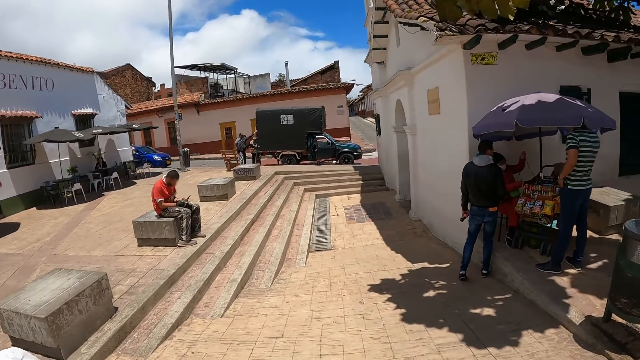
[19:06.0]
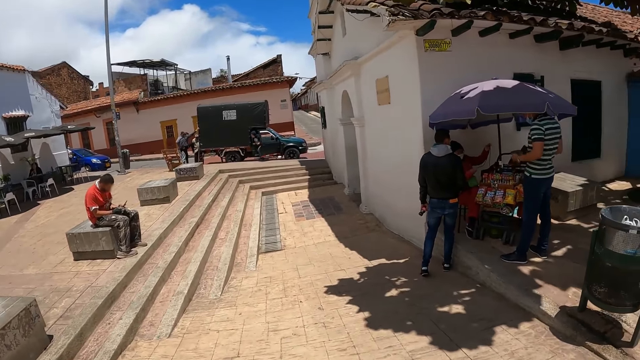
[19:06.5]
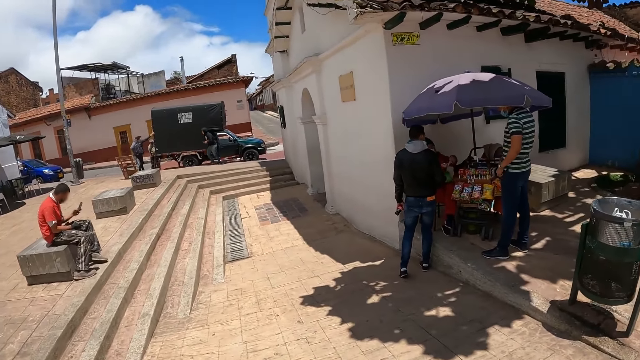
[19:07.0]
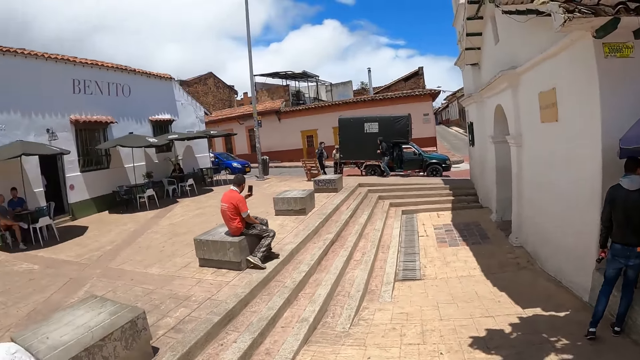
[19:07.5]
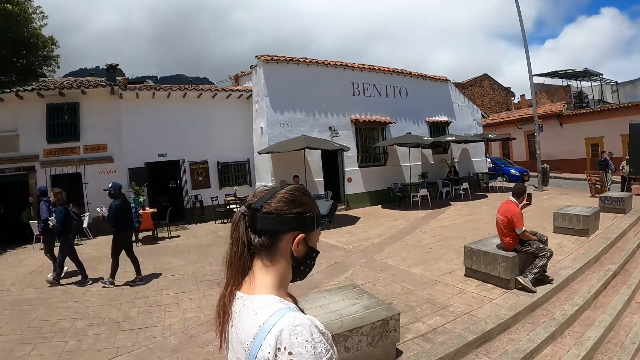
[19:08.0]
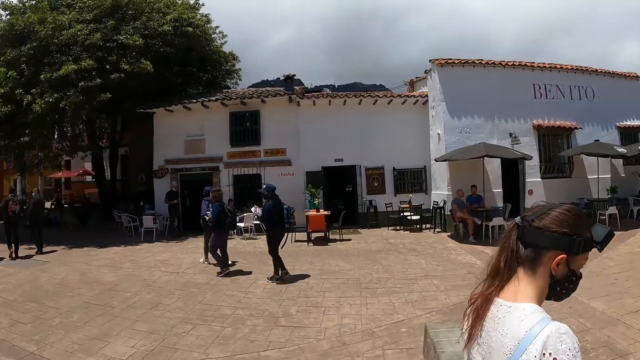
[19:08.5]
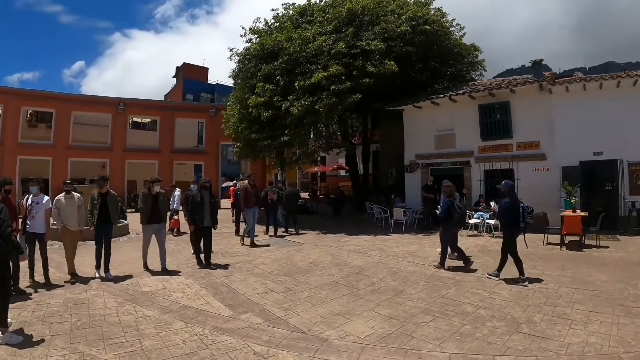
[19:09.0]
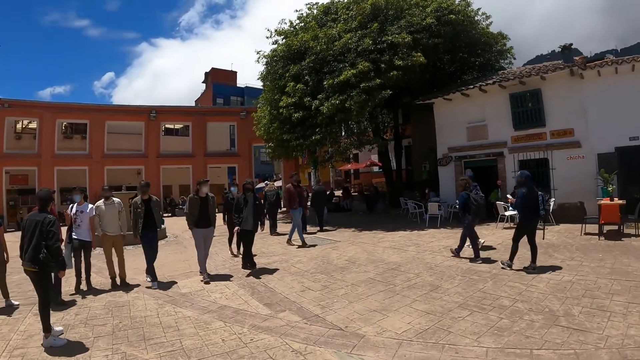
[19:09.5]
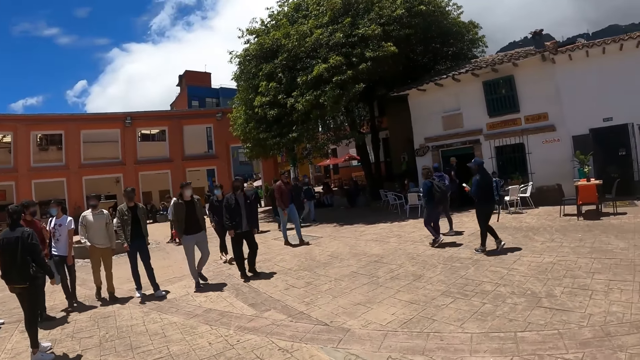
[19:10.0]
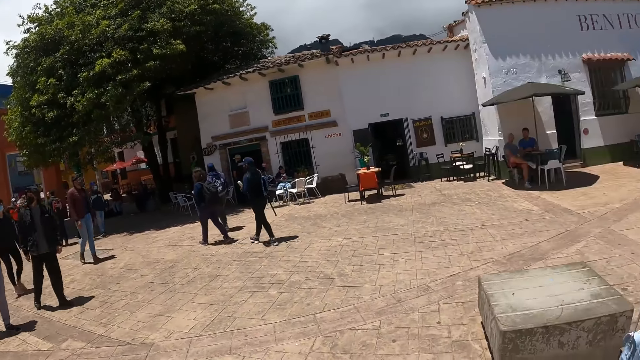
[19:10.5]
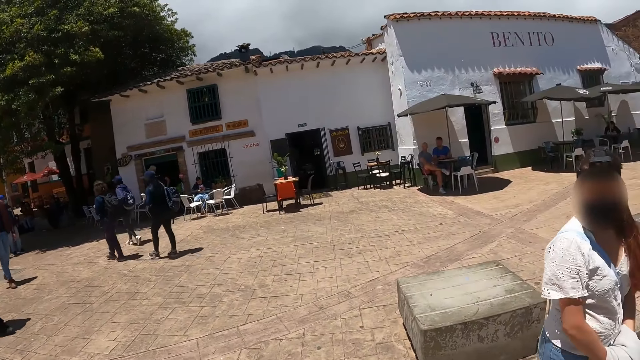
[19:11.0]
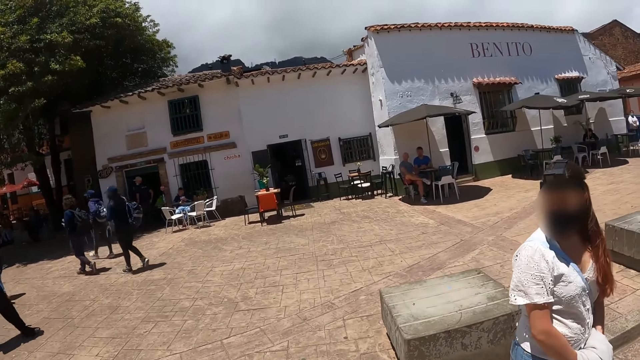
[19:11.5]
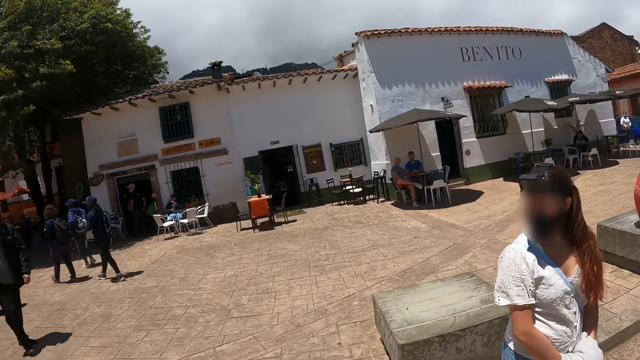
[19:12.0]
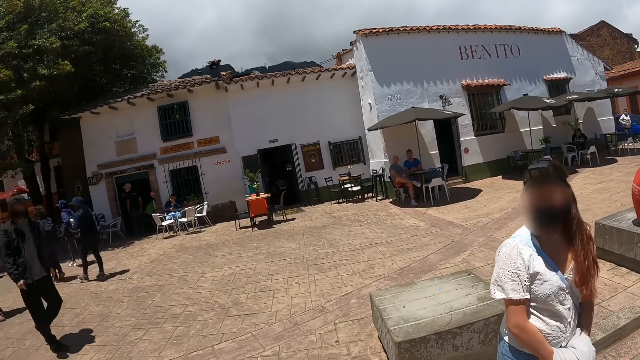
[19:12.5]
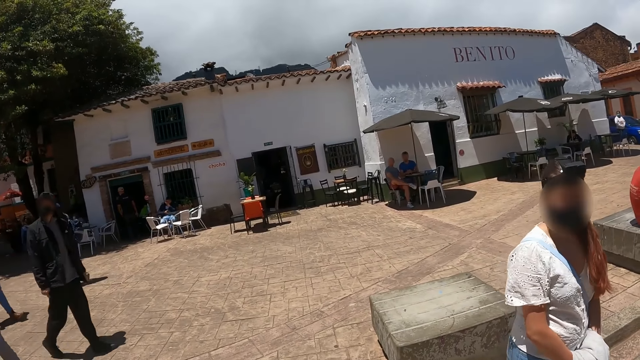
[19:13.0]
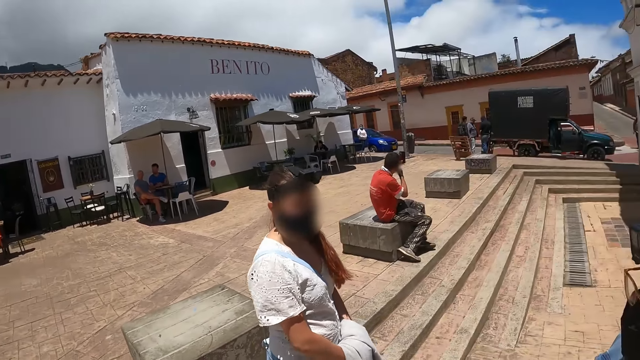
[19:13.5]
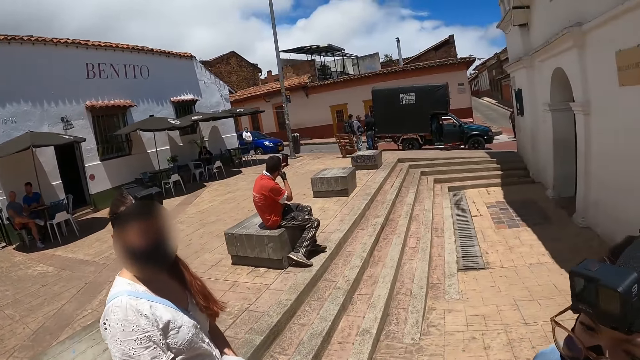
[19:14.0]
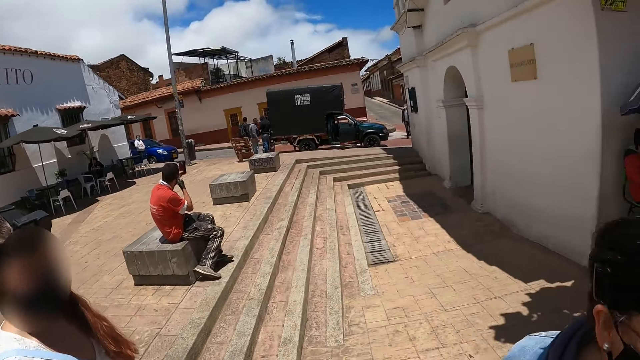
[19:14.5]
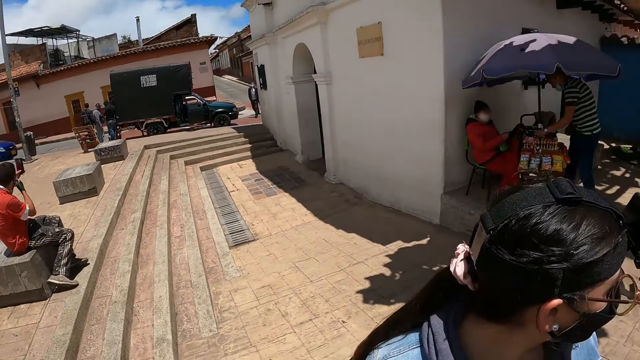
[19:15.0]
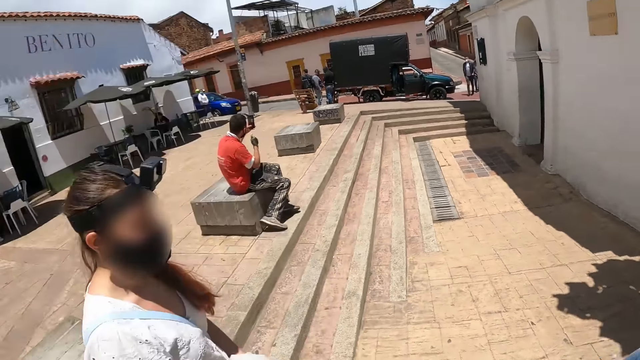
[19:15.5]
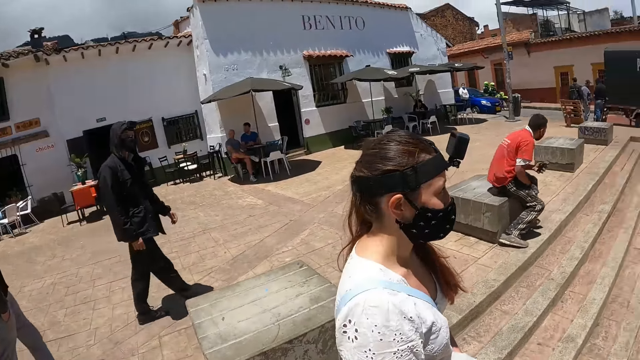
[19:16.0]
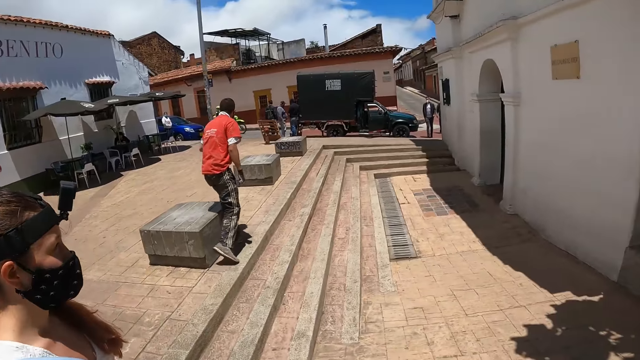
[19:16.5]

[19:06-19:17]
The camera wearer looks around.

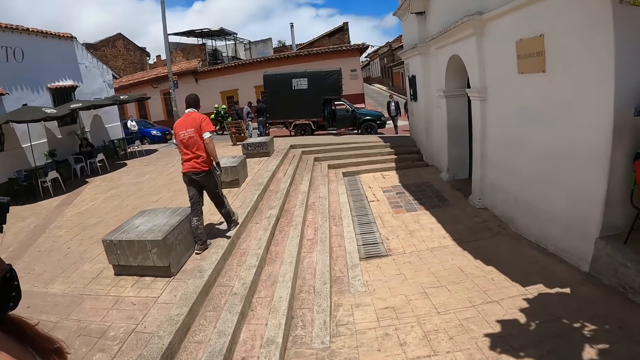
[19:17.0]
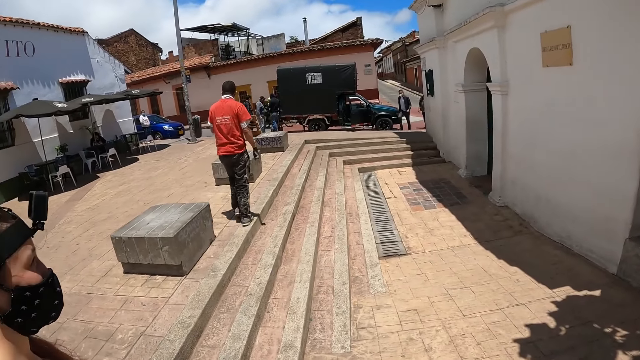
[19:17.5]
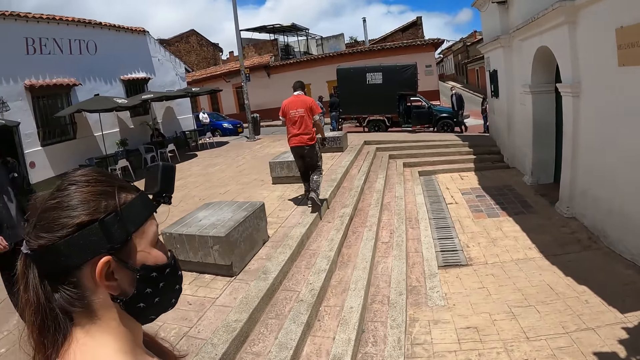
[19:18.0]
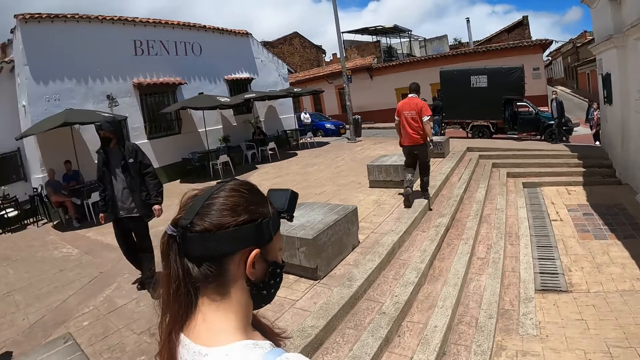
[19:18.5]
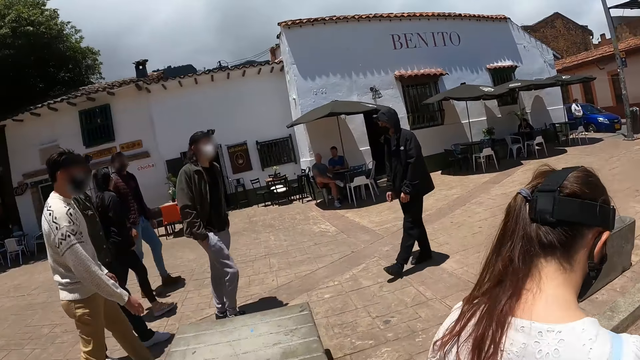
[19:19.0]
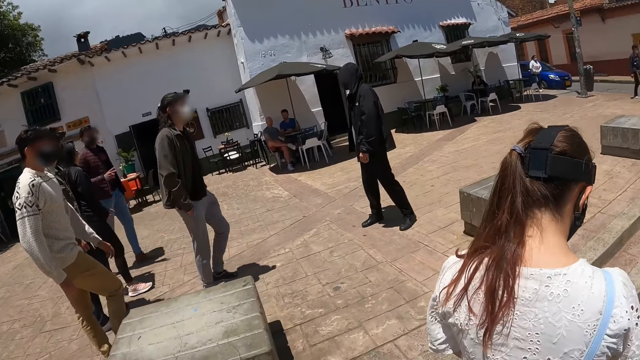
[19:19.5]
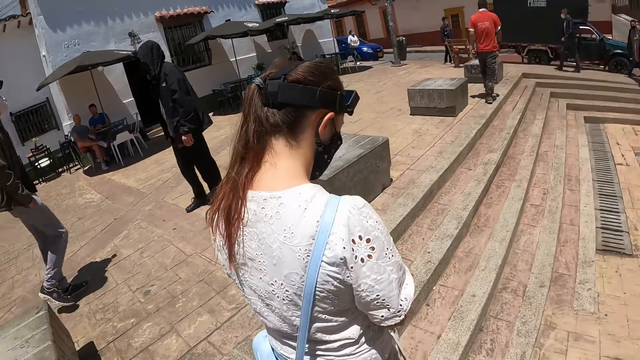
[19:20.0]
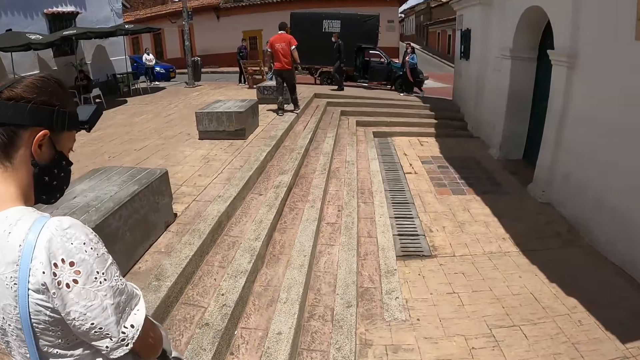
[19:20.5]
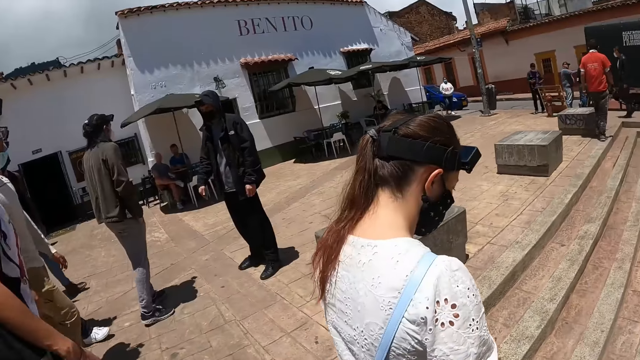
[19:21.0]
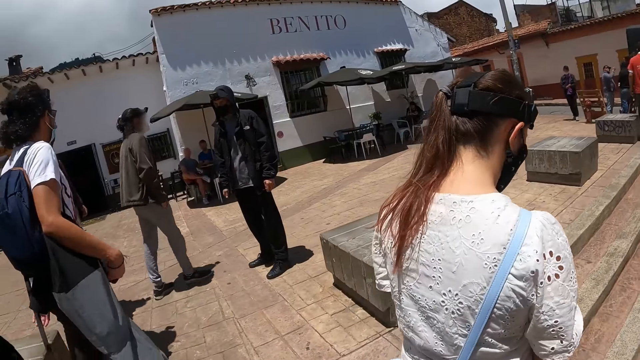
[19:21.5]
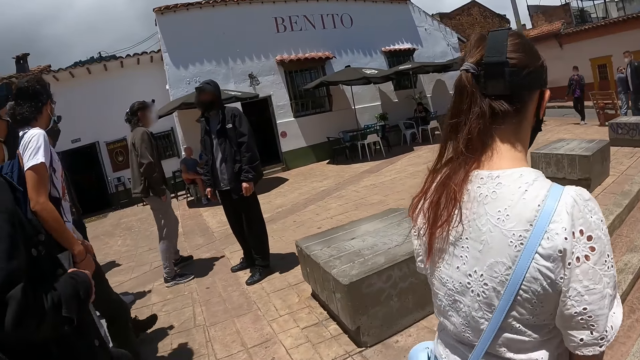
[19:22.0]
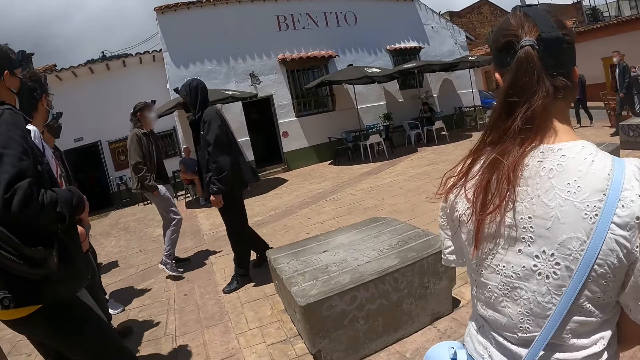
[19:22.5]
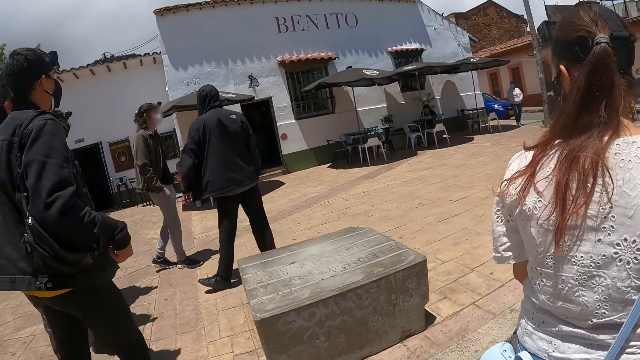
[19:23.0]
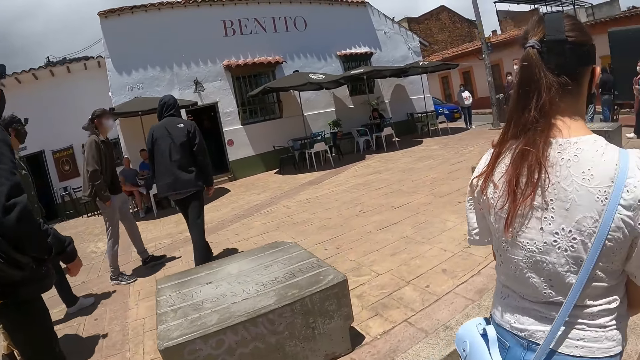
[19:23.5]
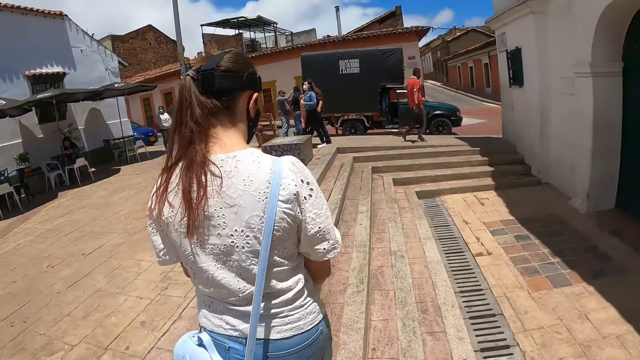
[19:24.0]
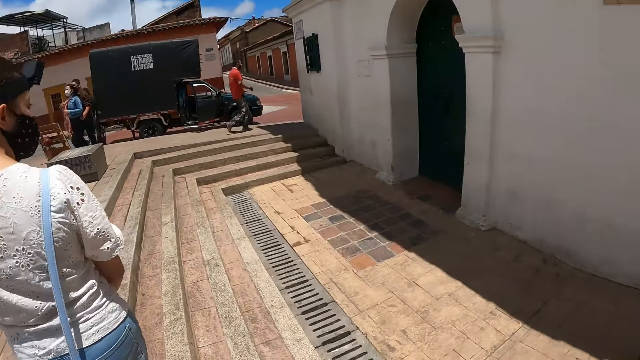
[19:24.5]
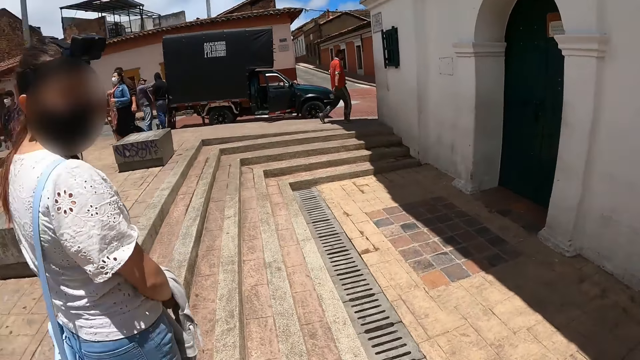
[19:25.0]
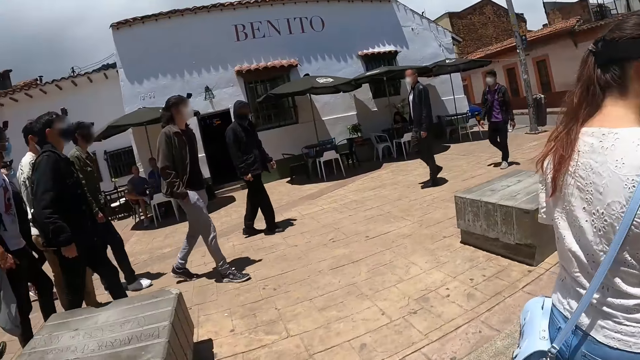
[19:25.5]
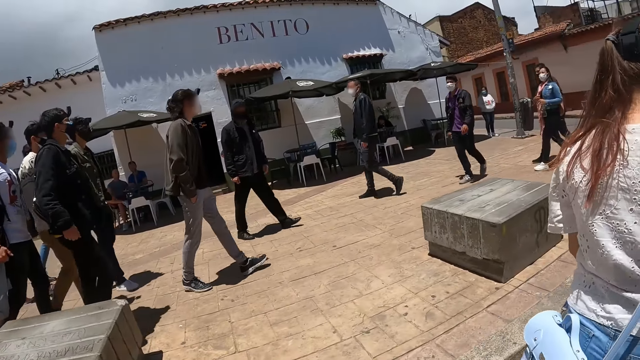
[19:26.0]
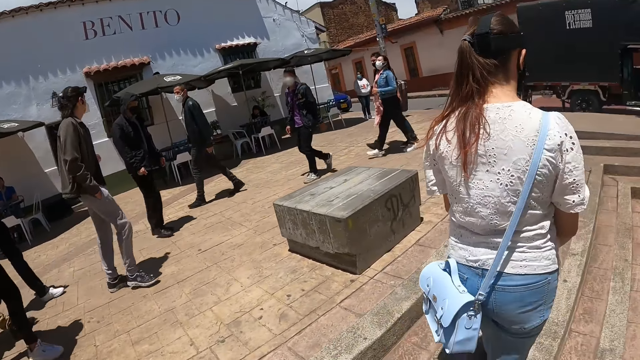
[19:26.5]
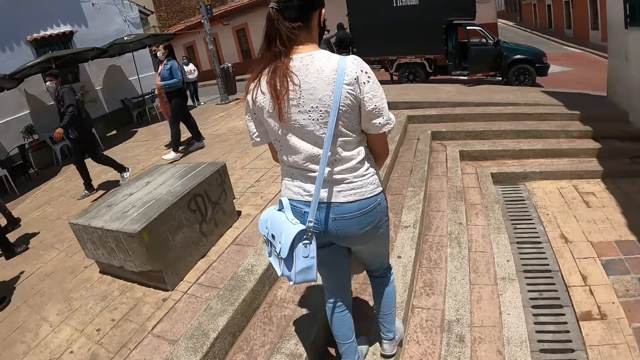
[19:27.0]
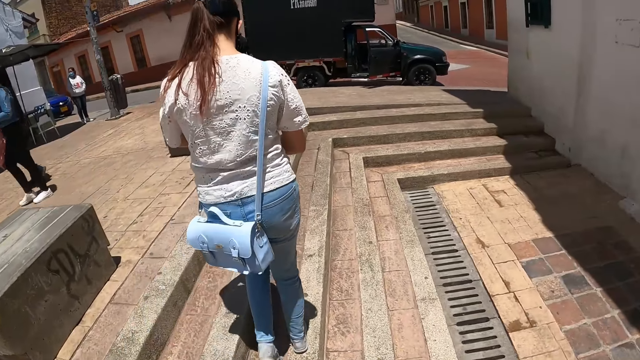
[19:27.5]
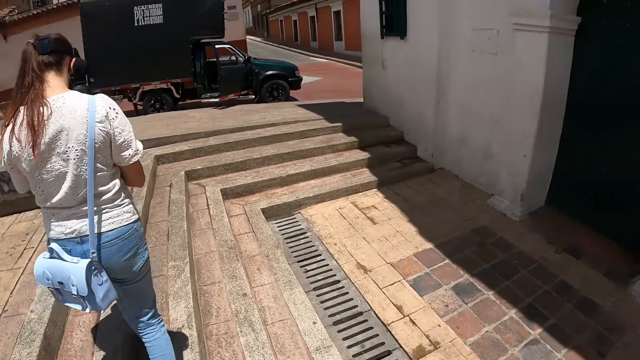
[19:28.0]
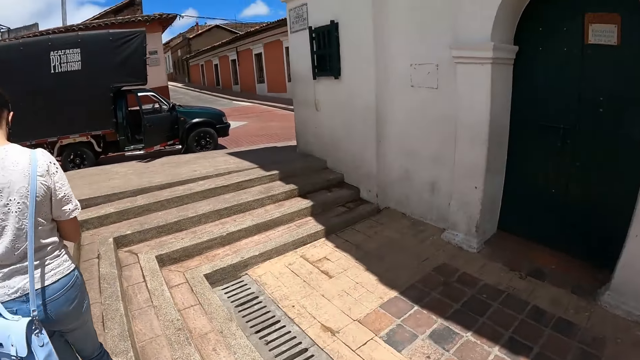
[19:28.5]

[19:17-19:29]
The camera wearer walks around.
